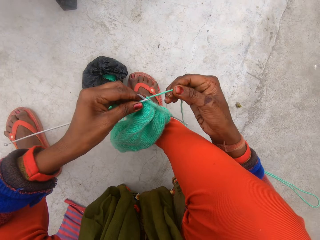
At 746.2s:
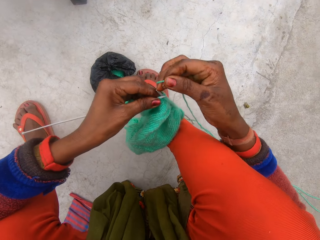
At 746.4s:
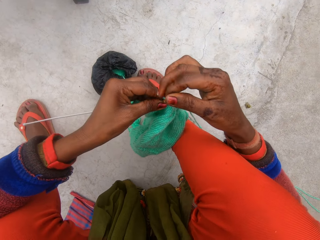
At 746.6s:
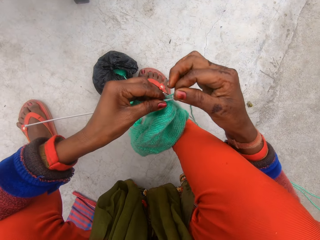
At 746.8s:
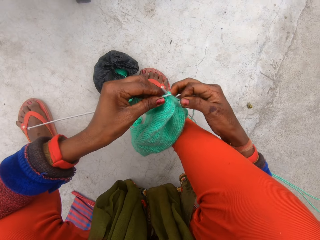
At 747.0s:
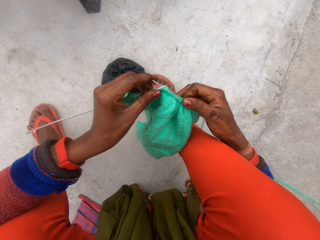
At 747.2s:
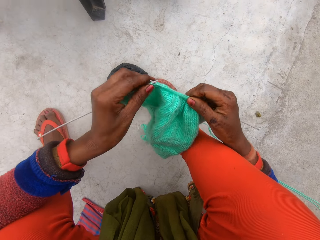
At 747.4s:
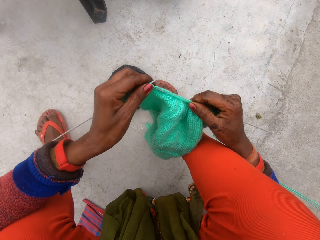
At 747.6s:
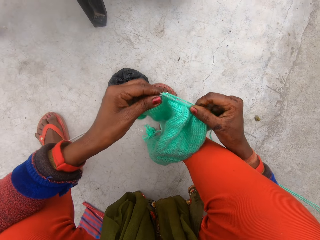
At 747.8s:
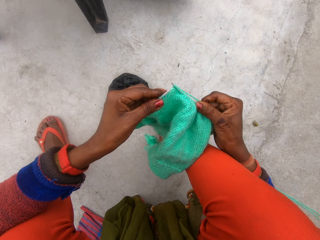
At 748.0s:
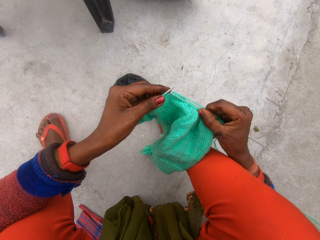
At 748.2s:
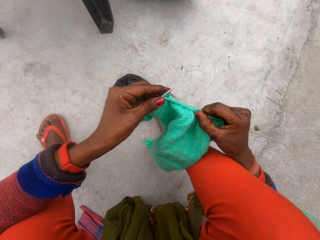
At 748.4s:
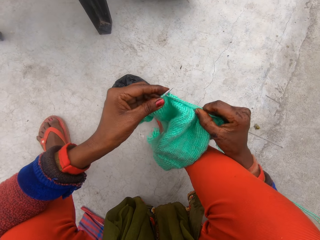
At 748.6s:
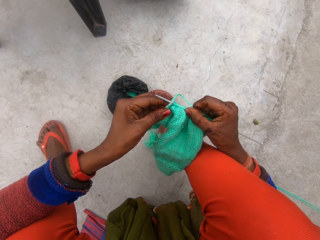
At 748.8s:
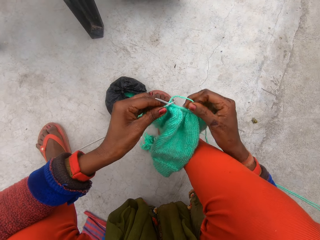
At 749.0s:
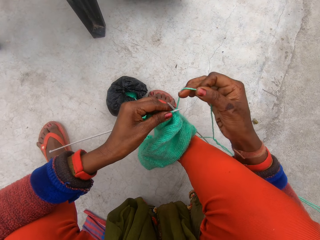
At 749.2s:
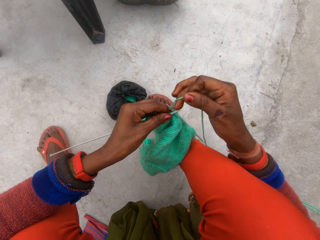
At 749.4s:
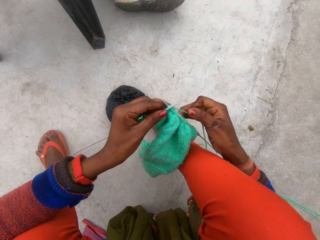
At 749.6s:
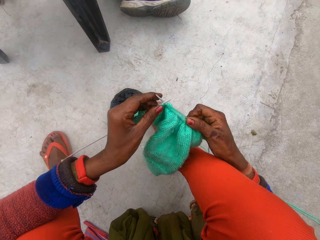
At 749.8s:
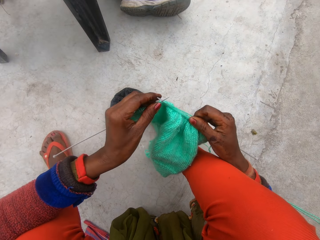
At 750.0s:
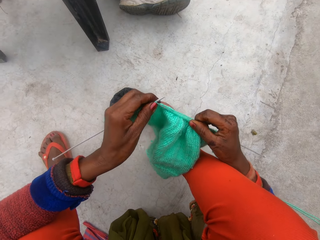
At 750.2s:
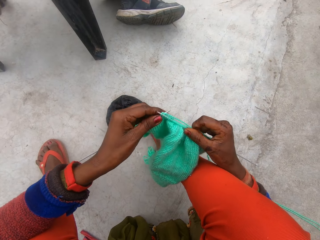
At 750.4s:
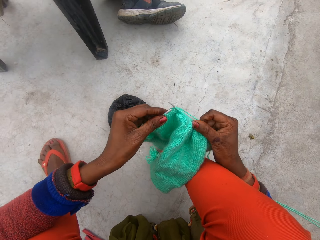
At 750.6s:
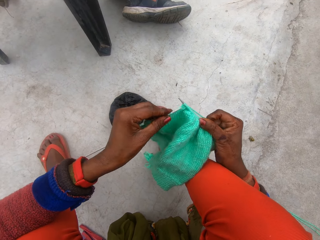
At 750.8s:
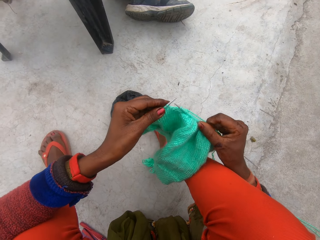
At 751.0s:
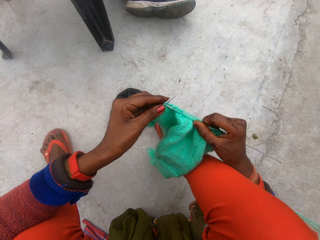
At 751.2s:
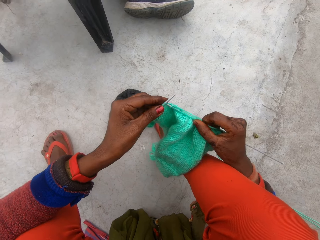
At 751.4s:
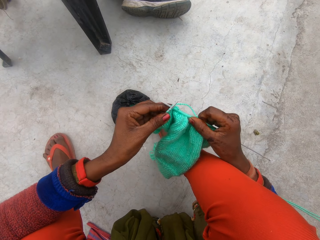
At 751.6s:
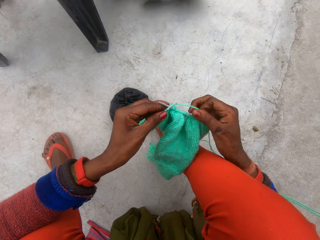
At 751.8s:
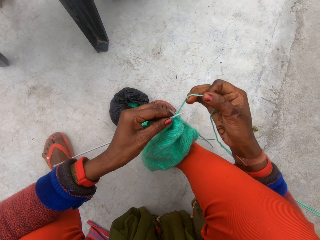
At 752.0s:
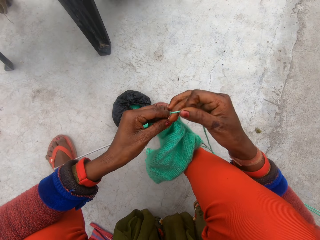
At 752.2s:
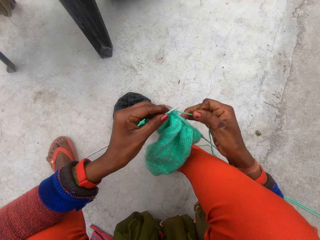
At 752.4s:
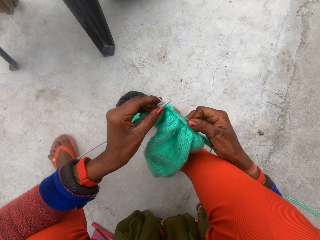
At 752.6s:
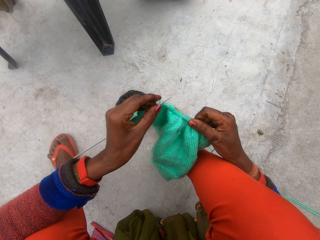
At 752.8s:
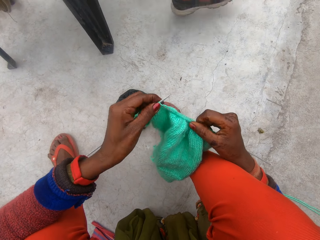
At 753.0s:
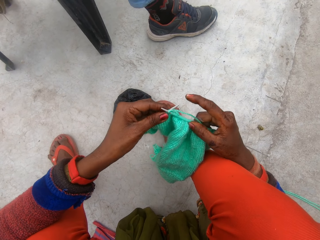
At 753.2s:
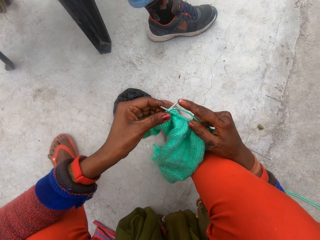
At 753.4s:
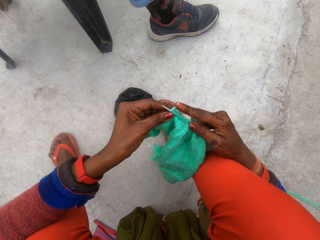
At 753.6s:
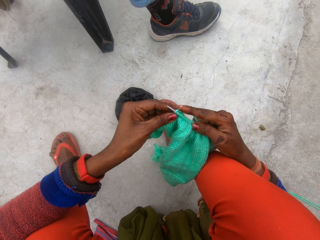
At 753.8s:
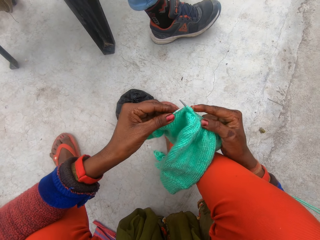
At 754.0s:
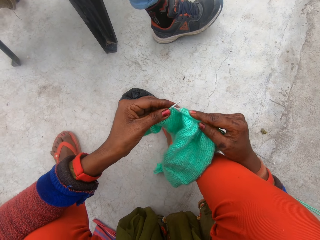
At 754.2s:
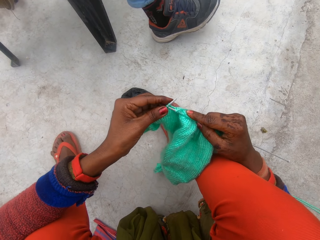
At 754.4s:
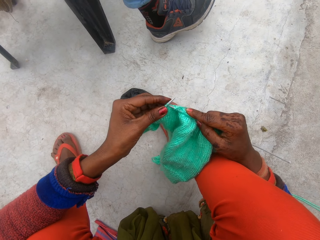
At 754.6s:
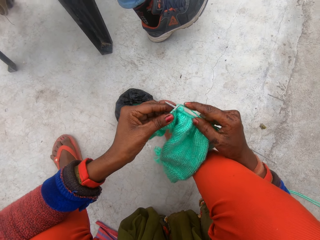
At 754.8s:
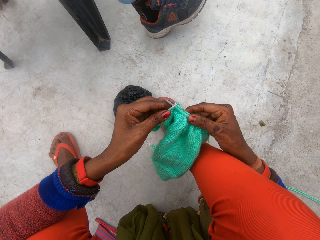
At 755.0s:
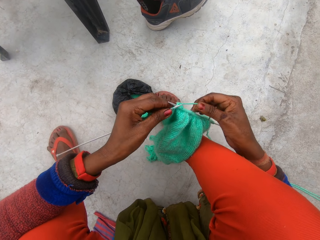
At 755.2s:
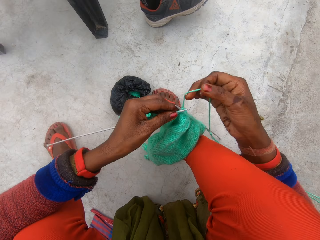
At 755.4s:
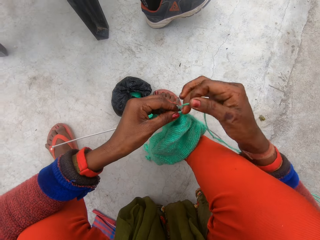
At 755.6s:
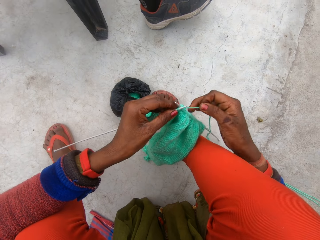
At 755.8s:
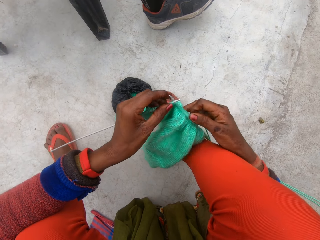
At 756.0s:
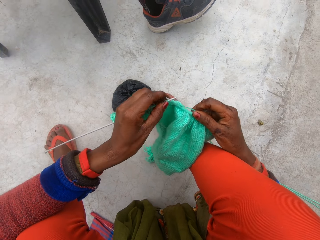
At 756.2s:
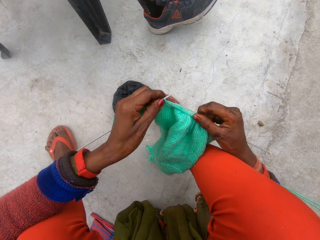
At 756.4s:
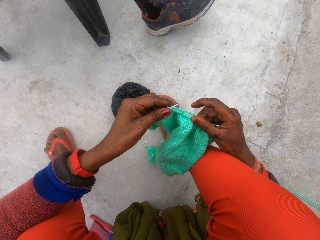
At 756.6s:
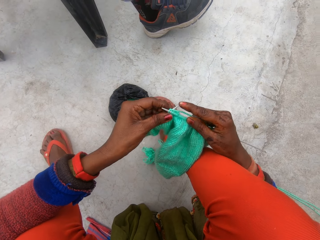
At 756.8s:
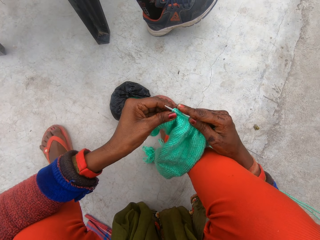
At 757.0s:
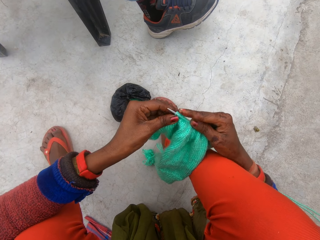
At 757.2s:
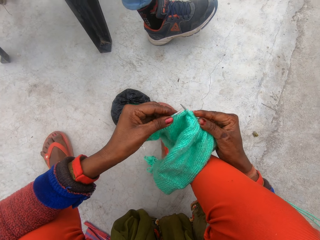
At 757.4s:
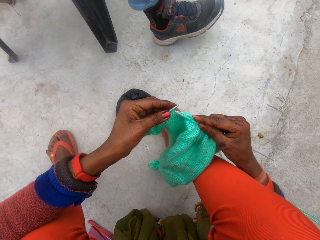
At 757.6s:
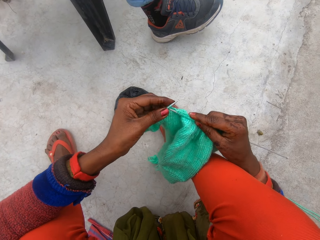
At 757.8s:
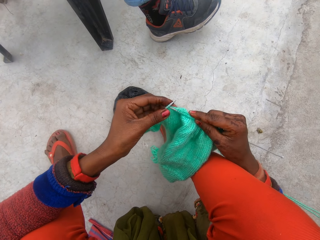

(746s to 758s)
The camera wearer loops the wool around the knitting needles with her right hand. She knits the cloth with the knitting needles in her hands. She loops the wool around the knitting needles with her right hand. She knits the cloth with the knitting needles in her hands. She loops the wool around the knitting needles with her right hand. She knits the cloth with the knitting needles in her hands. She loops the wool around the knitting needles with her right hand. She knits the cloth with the knitting needles in her hands.

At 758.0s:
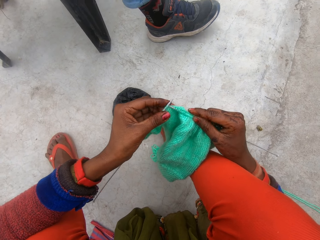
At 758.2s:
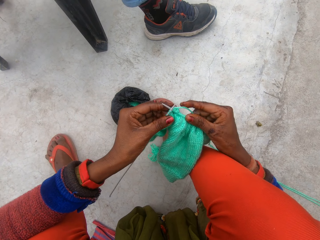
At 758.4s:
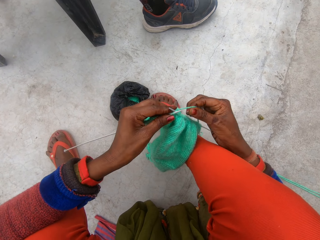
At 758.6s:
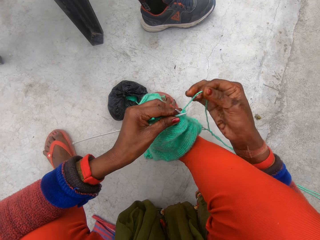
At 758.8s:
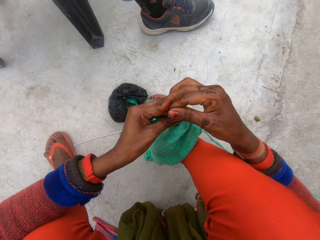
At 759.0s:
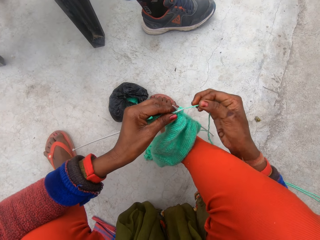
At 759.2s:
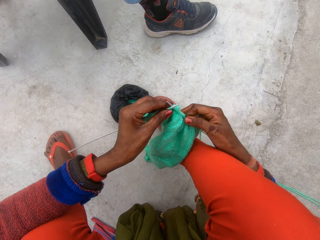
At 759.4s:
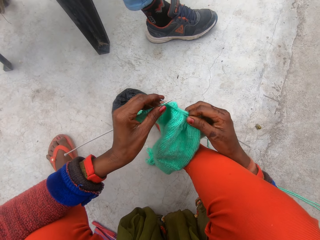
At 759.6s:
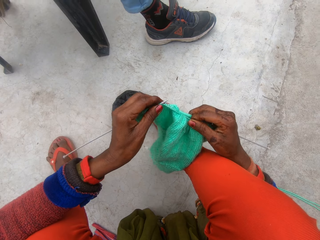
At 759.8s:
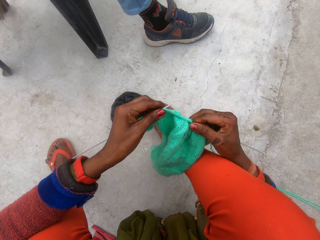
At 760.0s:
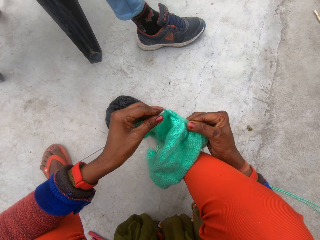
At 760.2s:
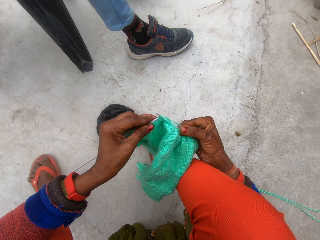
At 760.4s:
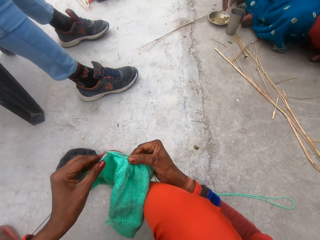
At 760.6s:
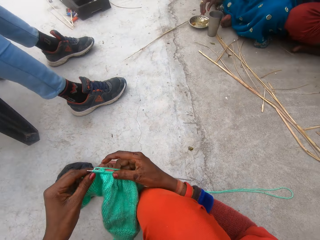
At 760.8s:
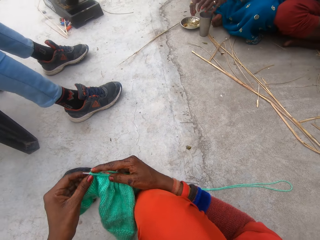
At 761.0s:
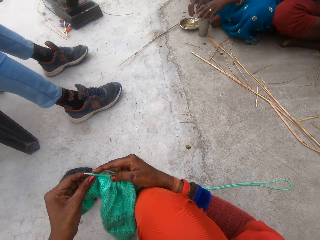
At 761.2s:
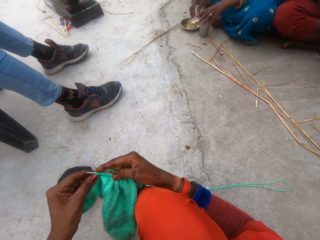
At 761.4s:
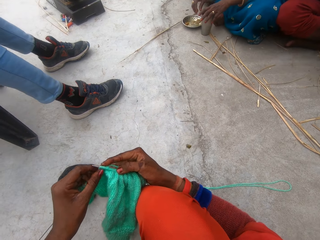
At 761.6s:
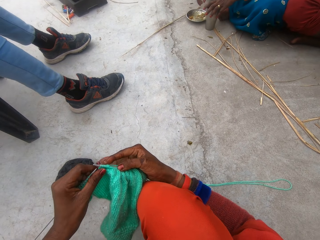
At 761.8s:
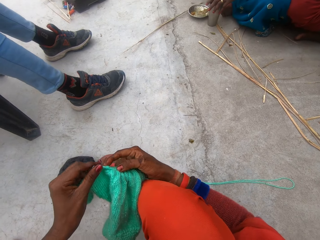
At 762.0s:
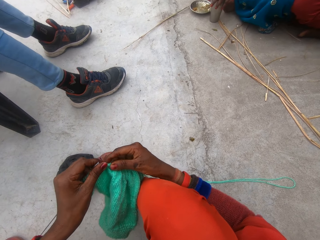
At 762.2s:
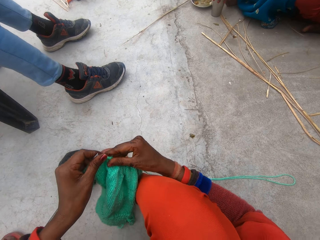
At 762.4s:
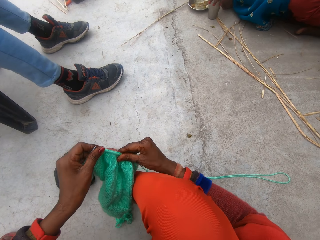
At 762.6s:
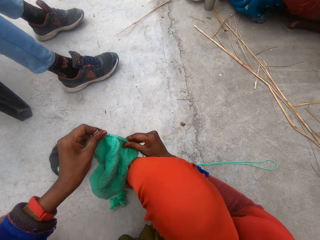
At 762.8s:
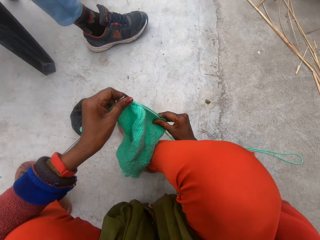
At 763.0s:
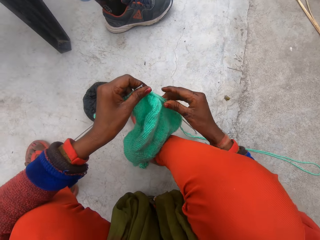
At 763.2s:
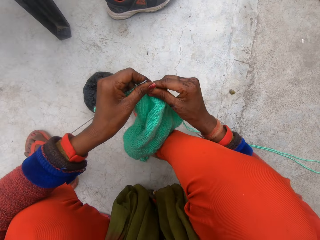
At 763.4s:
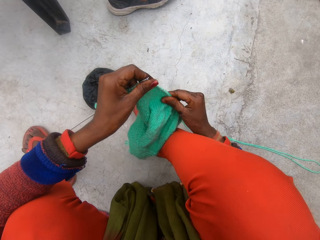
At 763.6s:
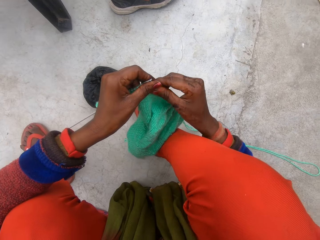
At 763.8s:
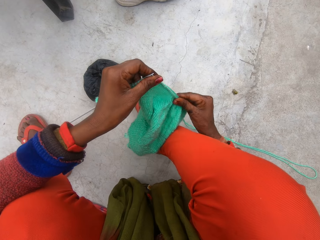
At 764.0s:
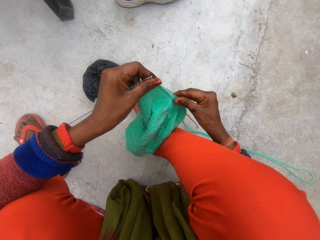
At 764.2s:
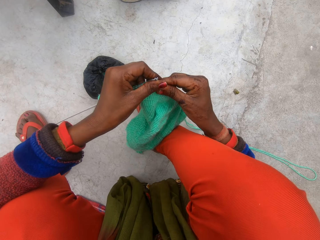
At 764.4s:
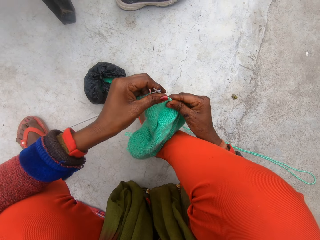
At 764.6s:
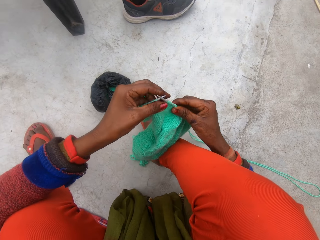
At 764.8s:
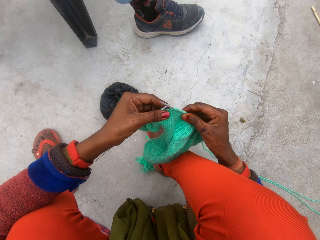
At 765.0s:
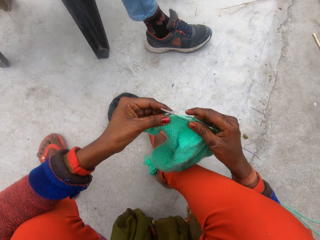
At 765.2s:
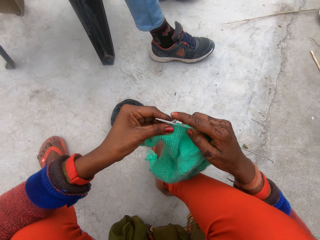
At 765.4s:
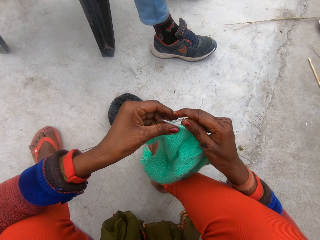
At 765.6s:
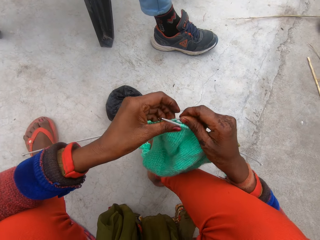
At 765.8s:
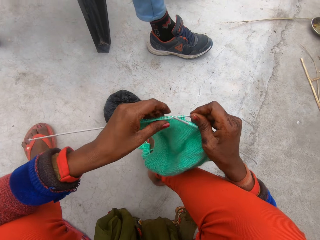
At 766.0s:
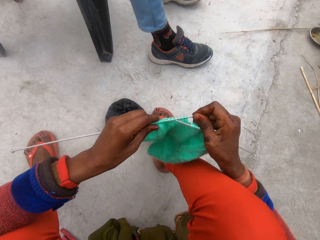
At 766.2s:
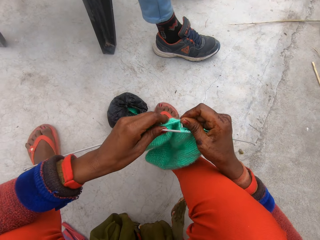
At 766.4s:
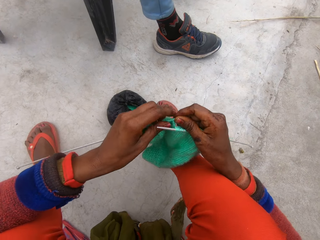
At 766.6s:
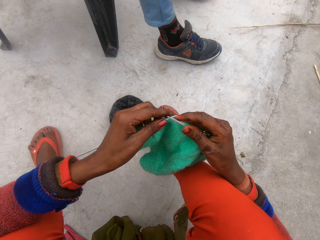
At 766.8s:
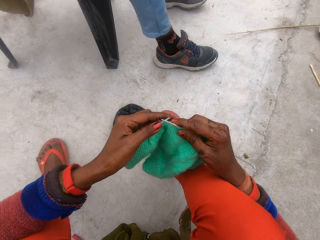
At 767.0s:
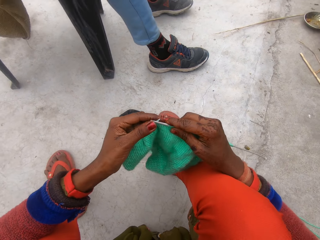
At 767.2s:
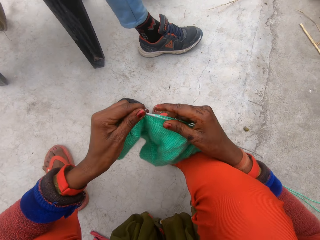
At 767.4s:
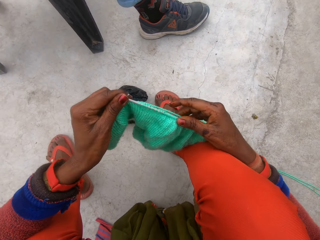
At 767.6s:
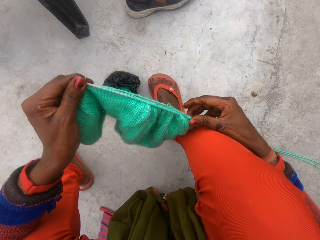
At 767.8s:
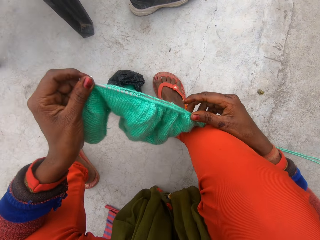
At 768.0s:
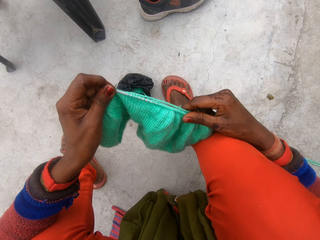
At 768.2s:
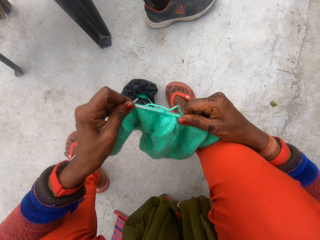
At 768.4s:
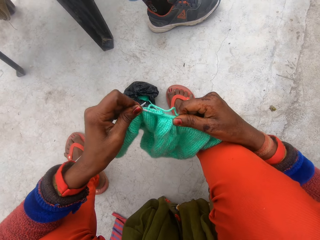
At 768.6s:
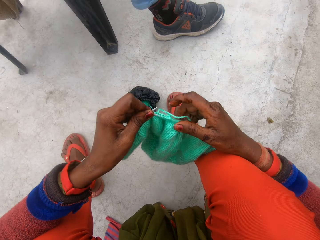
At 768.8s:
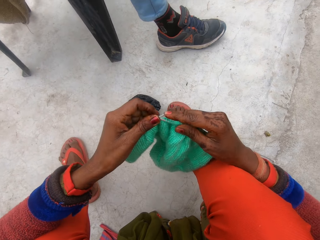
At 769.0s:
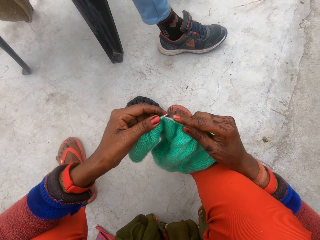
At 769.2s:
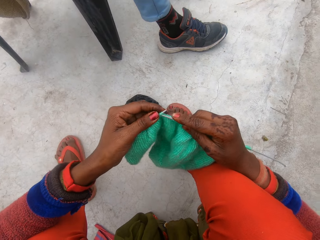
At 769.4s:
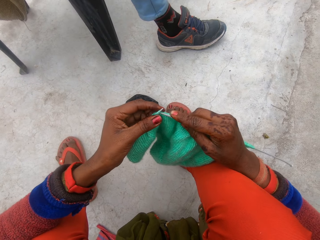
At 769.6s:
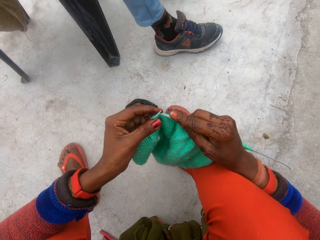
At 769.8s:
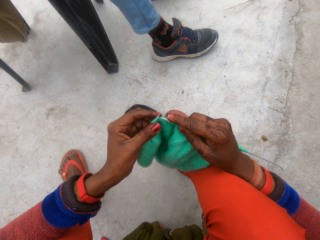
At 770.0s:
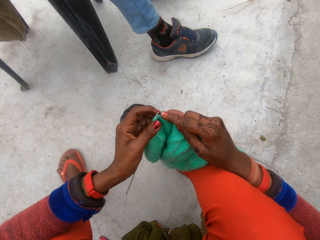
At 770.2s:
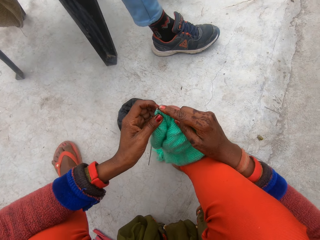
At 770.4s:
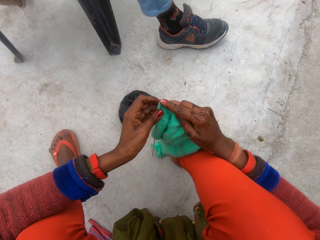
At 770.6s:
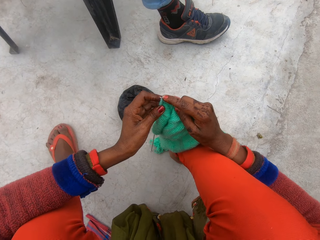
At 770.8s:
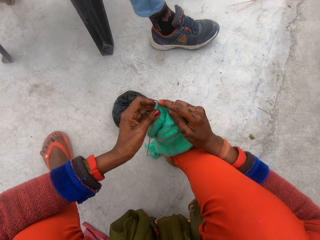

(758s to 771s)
The camera wearer loops the wool around the knitting needles with her right hand. She knits the cloth with the knitting needles in her hands. She adjusts the knitted cloth with her right hand. She pushes the hook into the crochet. She fixes the crochet into the hook. She knits the cloth with the knitting needles in her hands.
